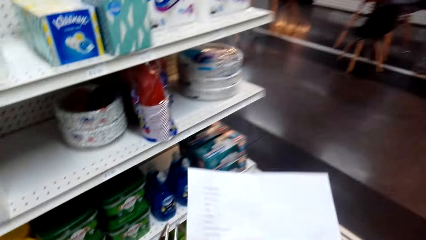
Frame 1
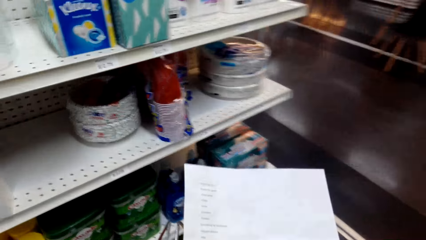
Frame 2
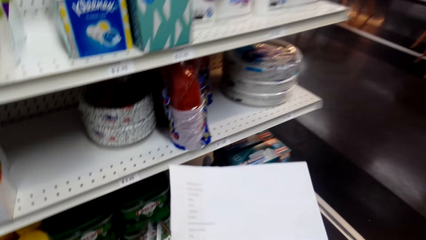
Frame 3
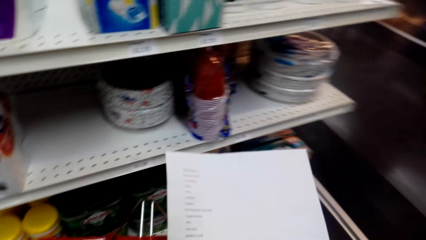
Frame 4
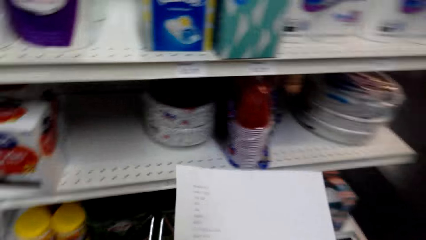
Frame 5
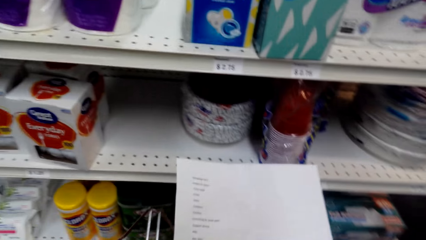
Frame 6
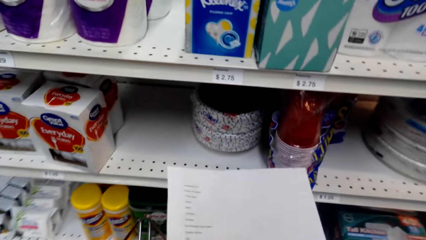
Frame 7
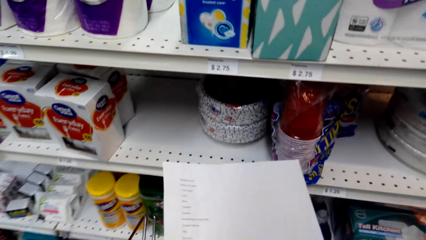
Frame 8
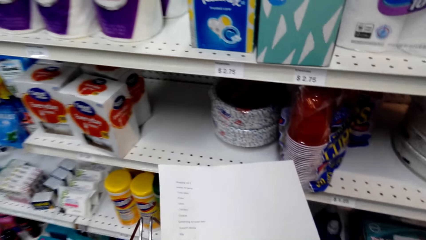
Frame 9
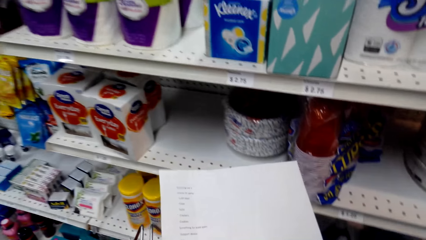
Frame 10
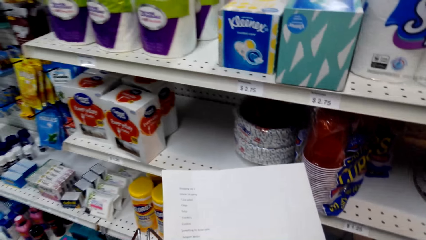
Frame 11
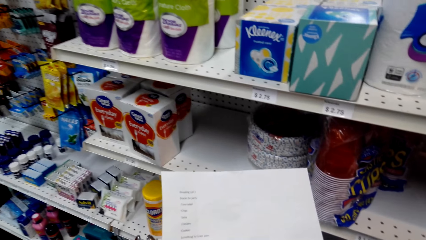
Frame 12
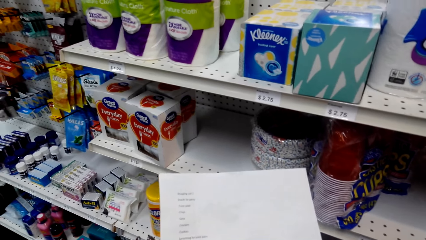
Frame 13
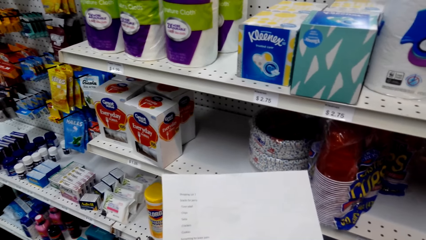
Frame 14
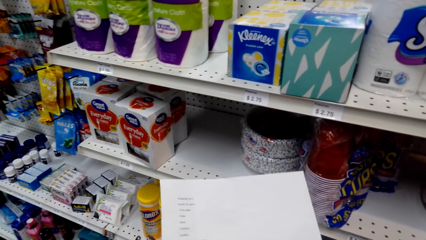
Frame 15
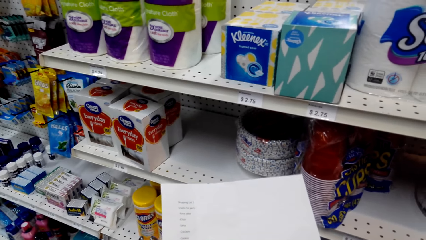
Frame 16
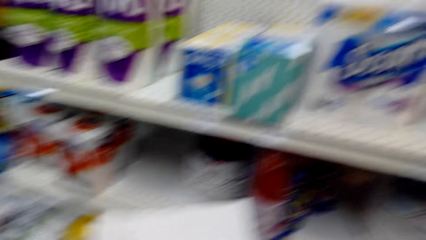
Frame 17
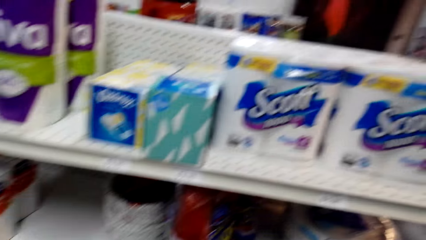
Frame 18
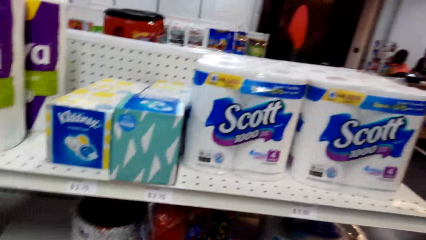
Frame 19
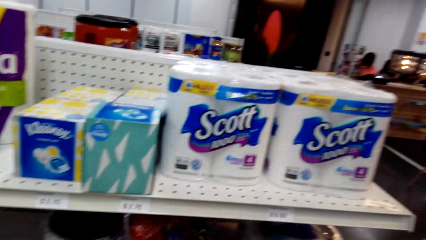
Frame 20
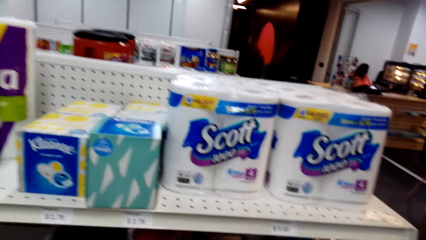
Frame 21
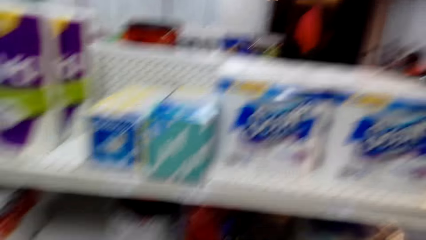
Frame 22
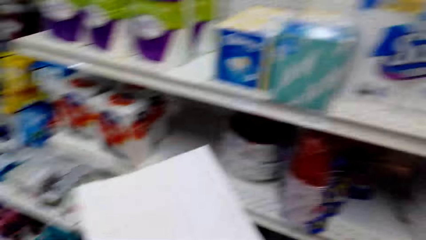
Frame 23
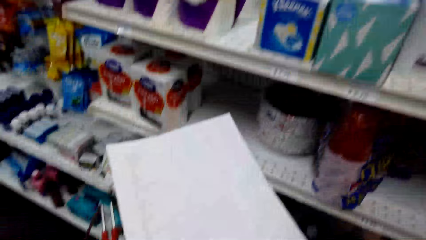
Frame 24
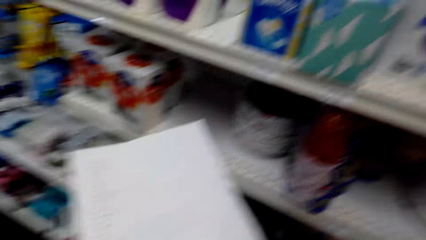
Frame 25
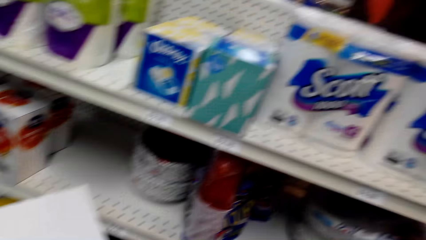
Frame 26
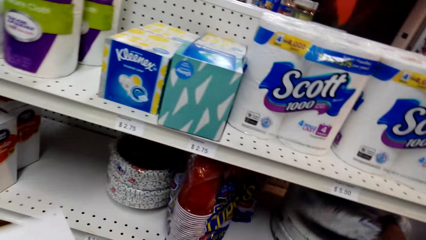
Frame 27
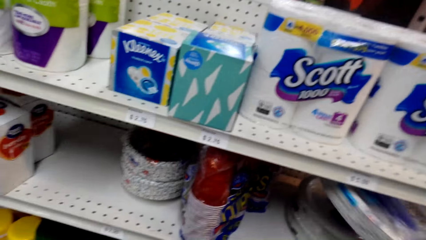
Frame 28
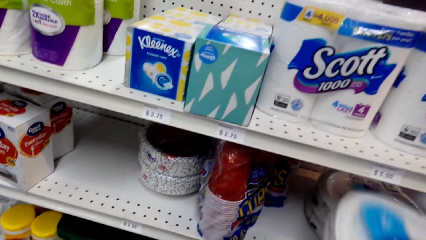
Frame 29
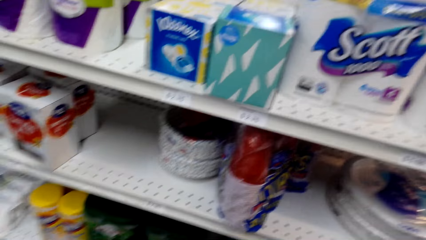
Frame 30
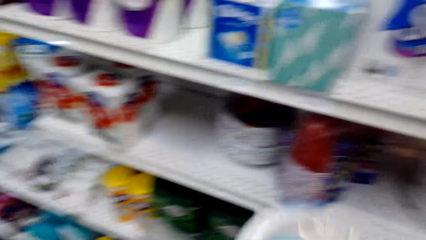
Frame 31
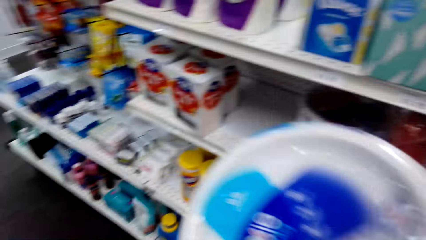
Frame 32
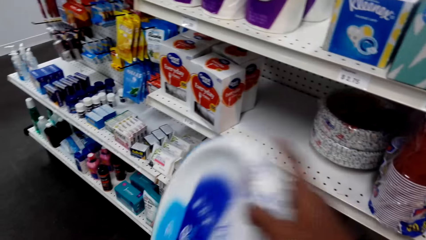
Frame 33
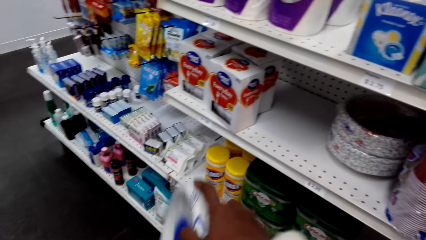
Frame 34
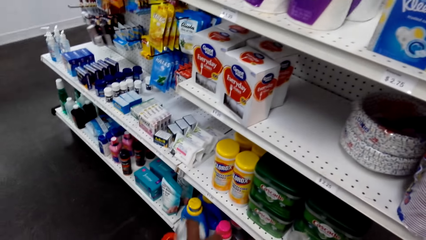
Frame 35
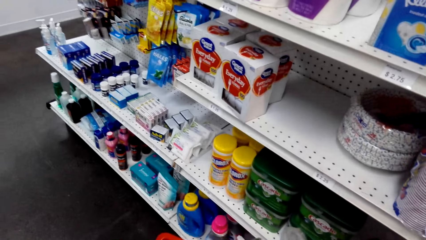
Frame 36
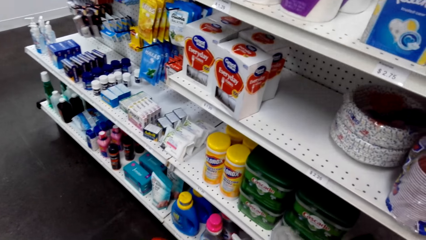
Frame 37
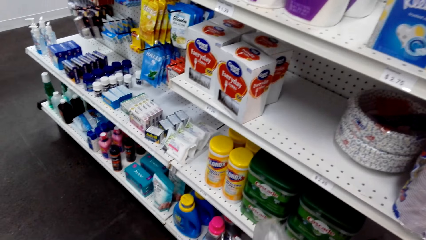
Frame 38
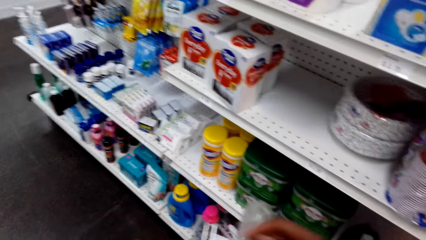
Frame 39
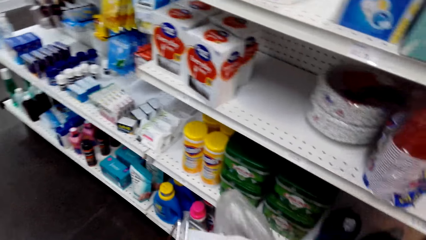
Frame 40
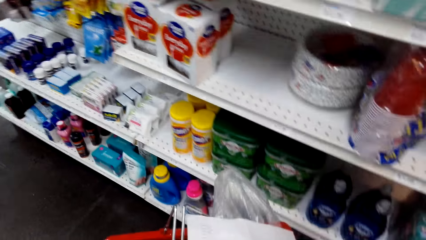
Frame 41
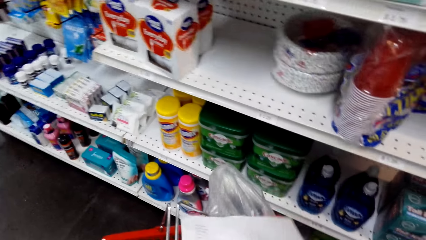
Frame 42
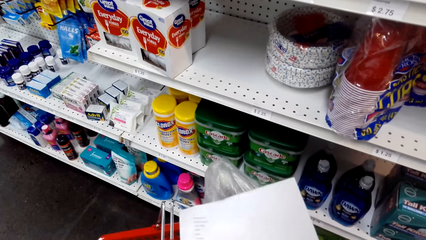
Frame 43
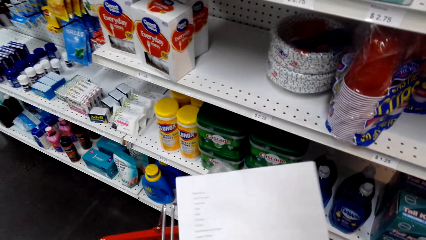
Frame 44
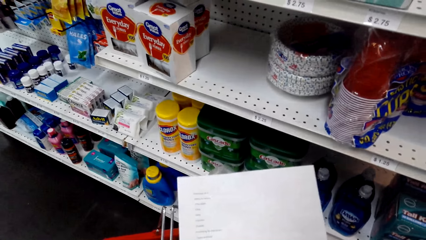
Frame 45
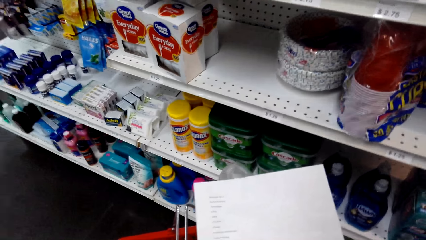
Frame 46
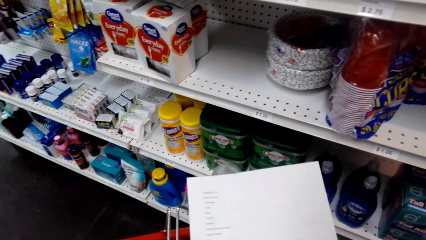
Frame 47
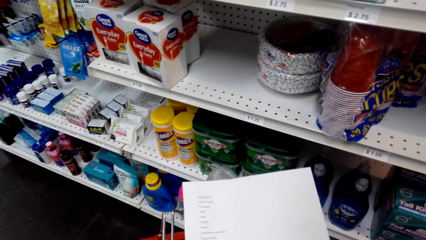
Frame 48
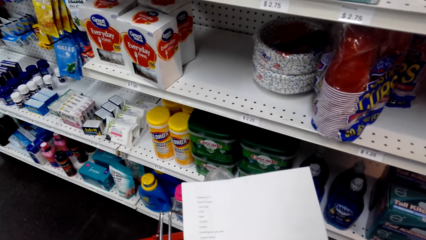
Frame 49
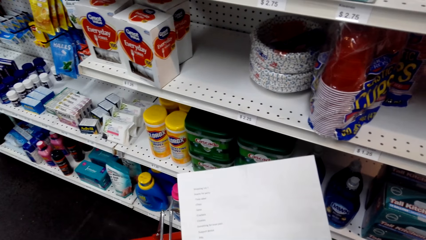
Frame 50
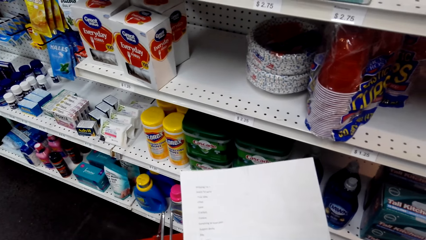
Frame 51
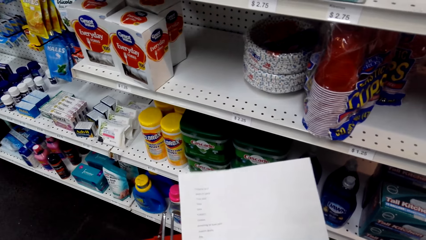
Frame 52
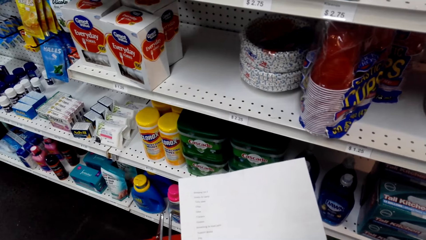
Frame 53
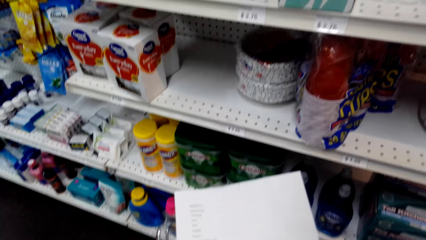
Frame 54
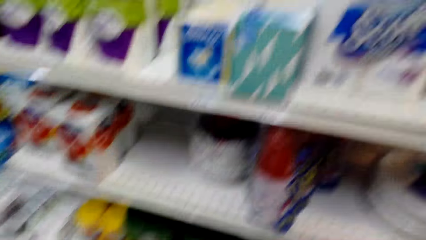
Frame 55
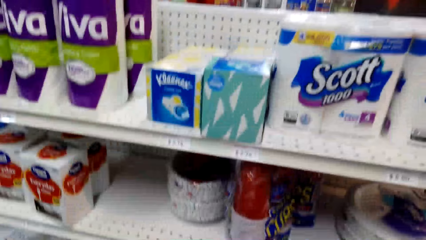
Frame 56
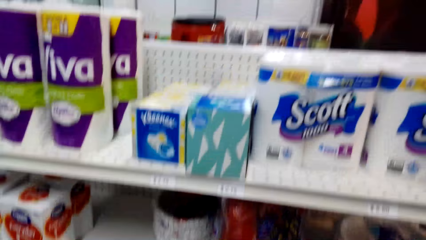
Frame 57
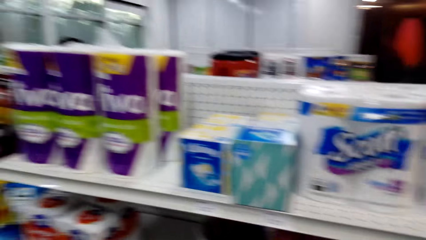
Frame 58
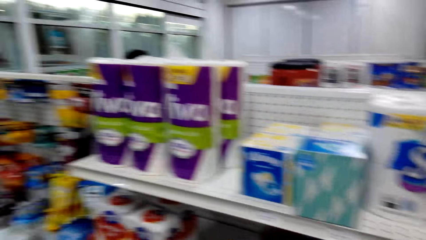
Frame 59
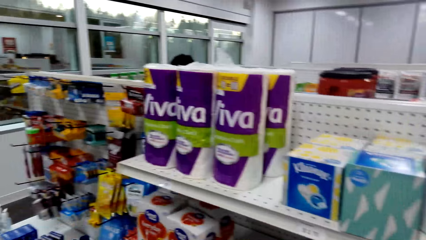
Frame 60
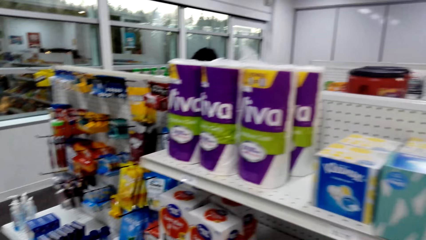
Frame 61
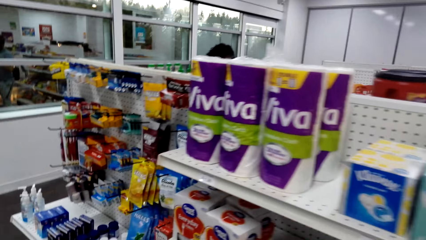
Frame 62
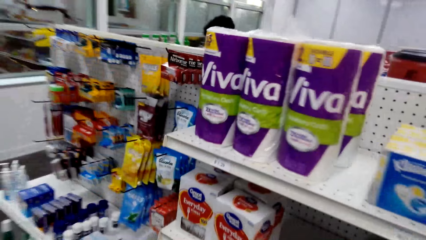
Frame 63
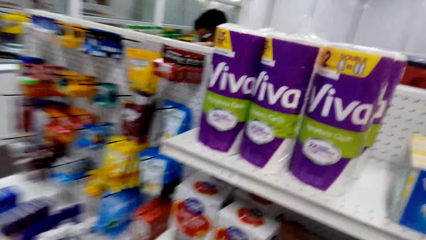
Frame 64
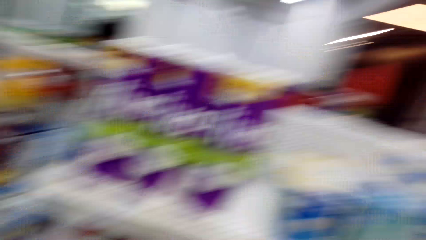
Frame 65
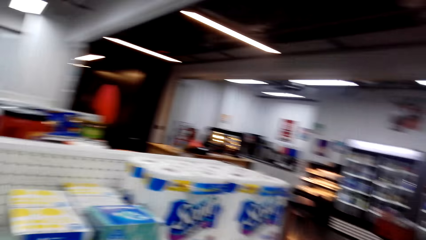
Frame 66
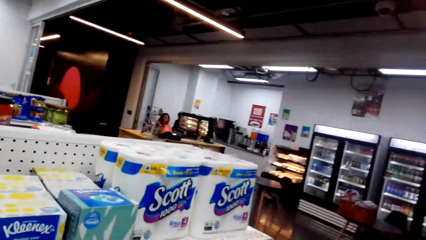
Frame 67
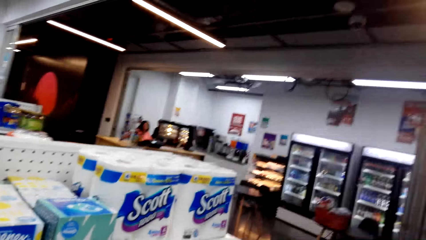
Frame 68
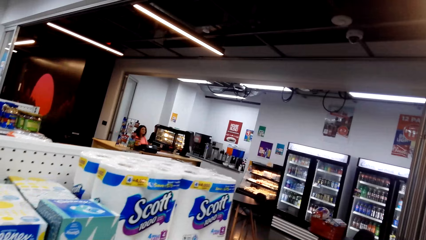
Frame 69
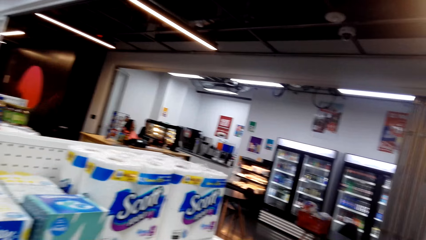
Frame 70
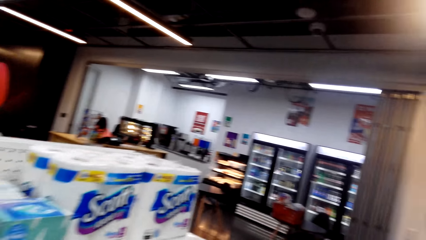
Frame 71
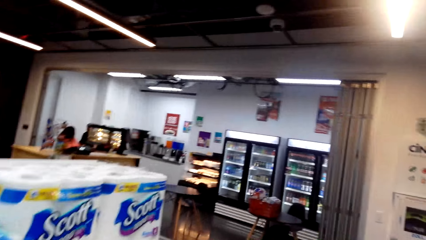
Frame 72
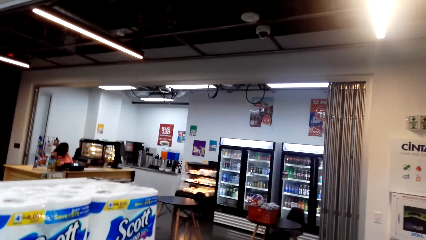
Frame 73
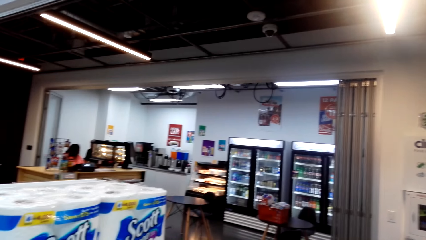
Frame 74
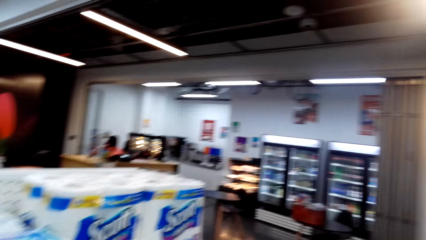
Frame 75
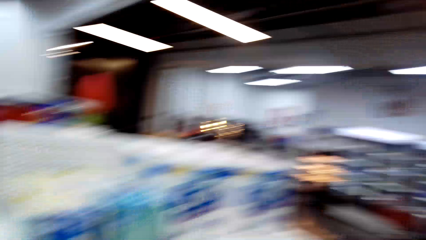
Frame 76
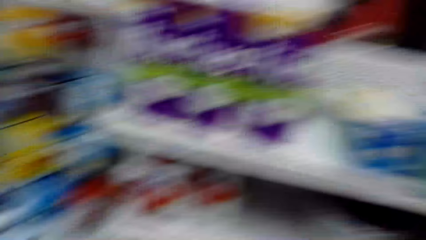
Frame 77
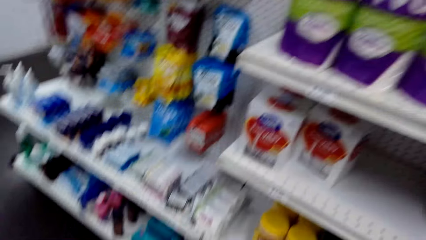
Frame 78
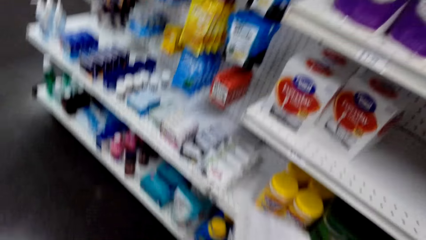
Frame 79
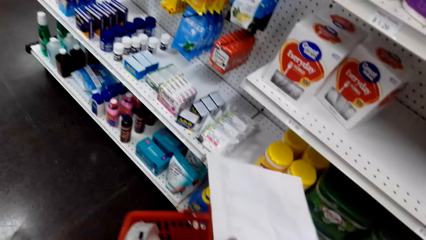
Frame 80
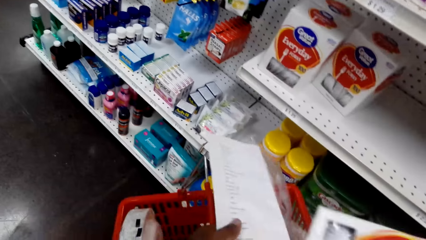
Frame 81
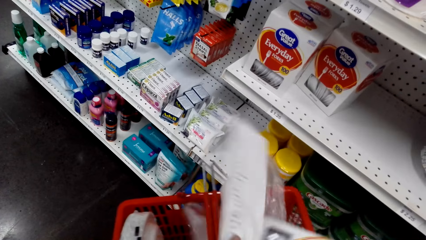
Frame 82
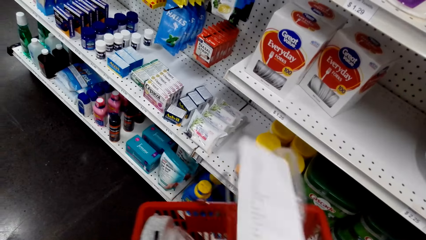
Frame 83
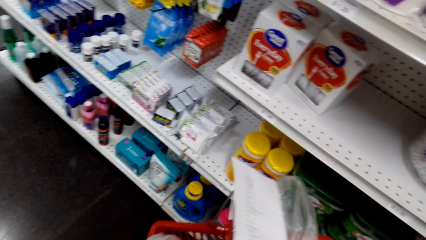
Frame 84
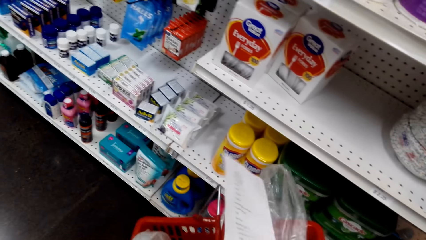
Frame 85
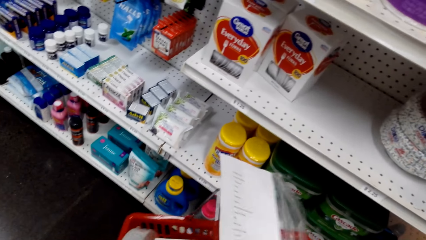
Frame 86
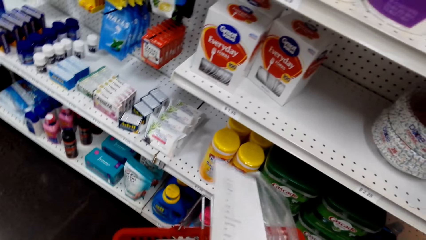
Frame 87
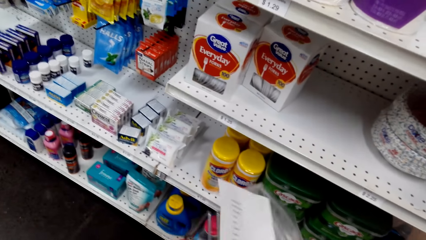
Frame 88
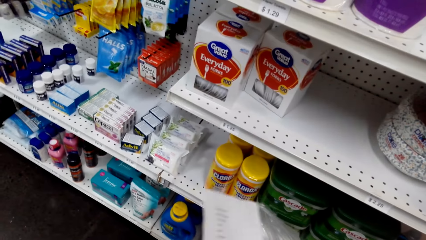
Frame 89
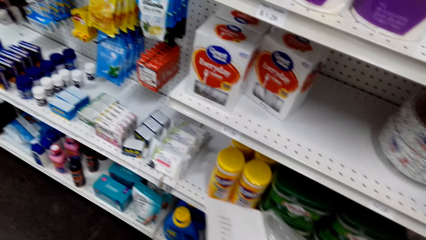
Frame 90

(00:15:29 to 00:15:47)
The camera wearer holds a paper. They turn to the side. They hold a paper. They pick up a package from a shelf. They turn to the side. They turn to the side again. They hold the package. They put the package in the shopping basket. They hold a paper. They read the paper. They turn to the side. They turn around. They hold a paper.
